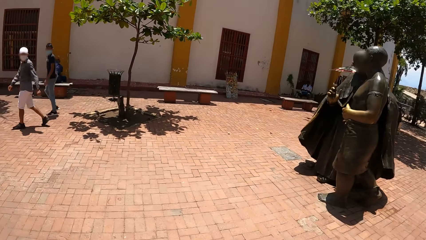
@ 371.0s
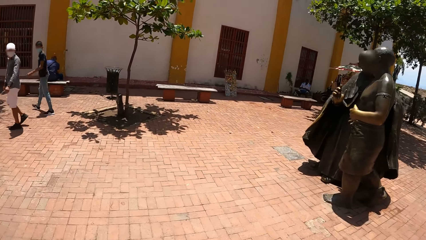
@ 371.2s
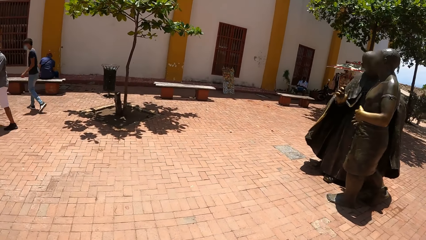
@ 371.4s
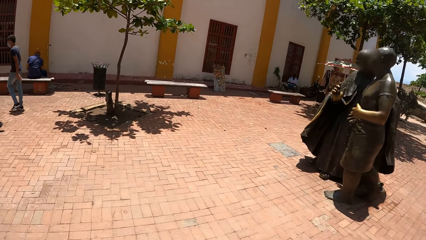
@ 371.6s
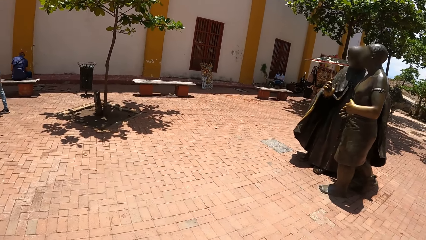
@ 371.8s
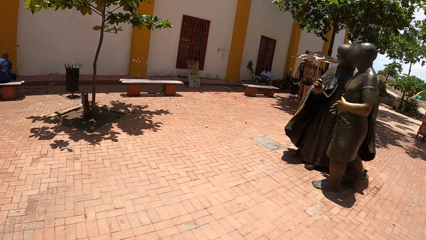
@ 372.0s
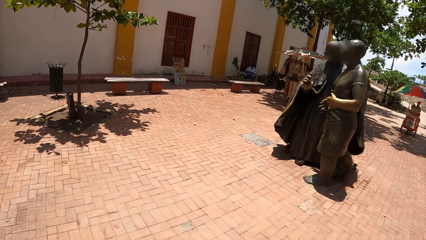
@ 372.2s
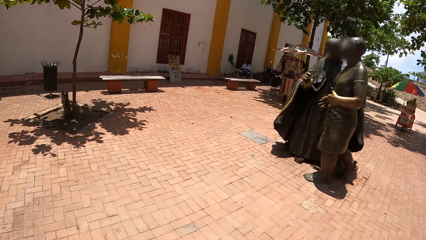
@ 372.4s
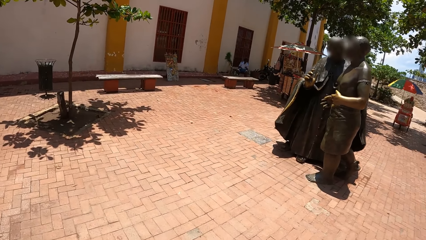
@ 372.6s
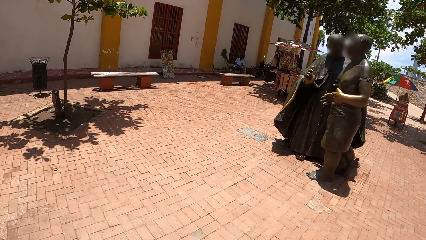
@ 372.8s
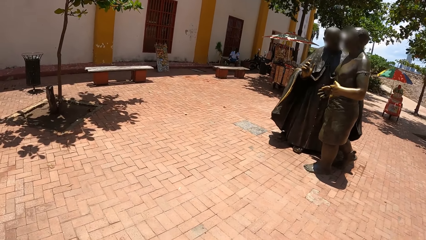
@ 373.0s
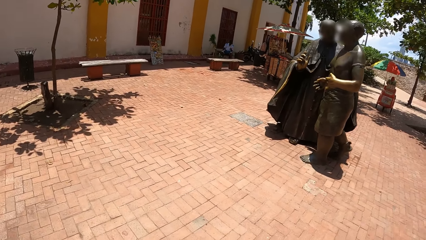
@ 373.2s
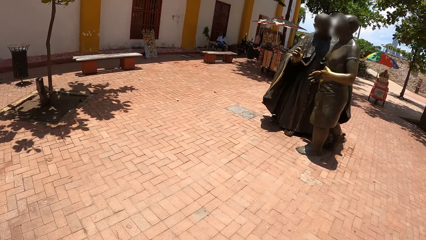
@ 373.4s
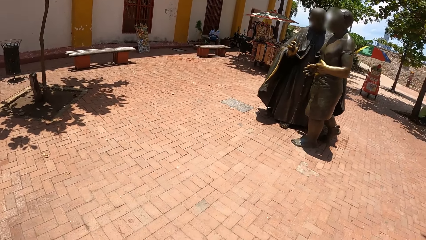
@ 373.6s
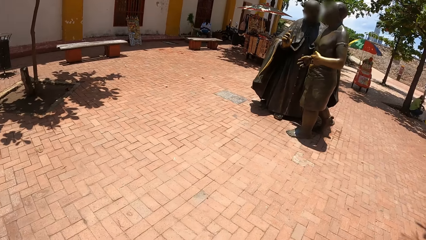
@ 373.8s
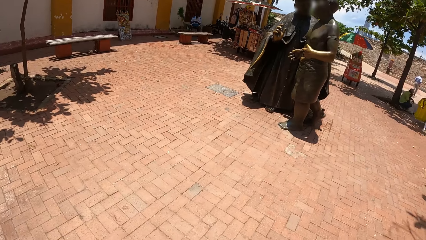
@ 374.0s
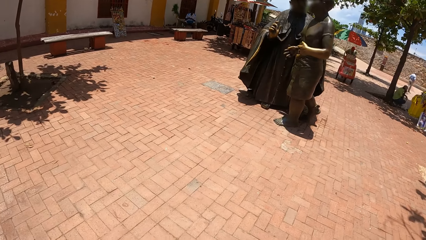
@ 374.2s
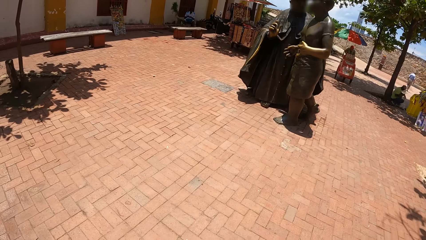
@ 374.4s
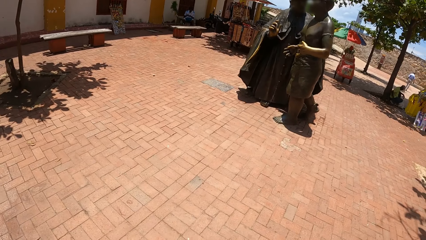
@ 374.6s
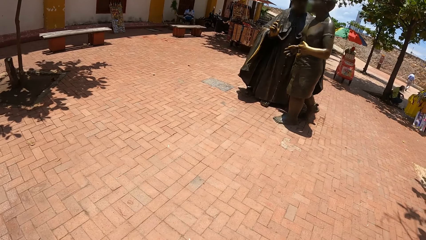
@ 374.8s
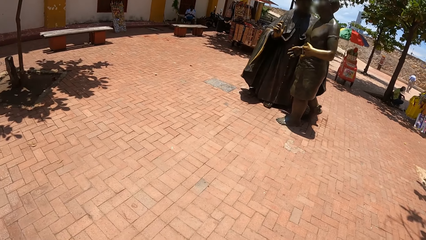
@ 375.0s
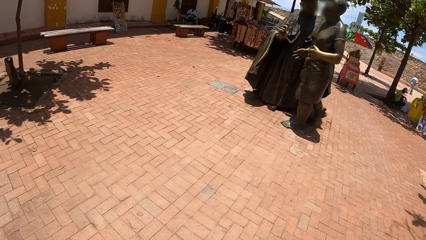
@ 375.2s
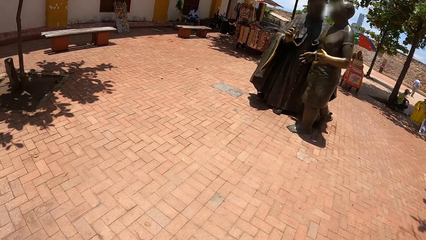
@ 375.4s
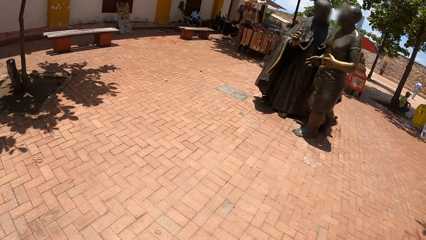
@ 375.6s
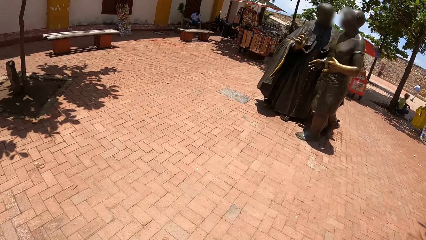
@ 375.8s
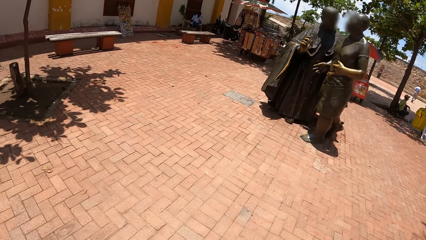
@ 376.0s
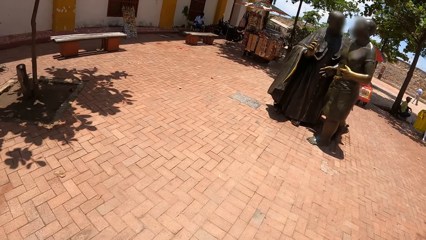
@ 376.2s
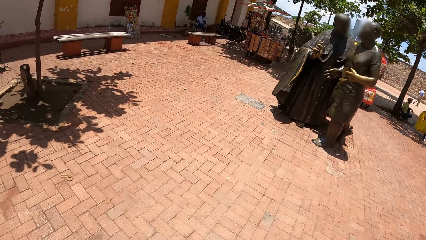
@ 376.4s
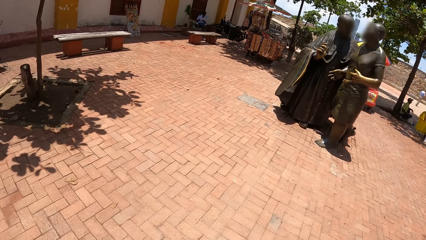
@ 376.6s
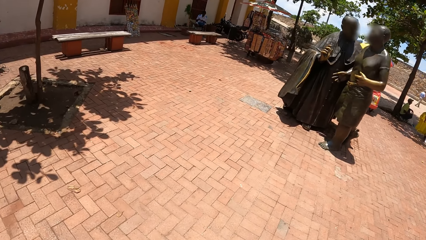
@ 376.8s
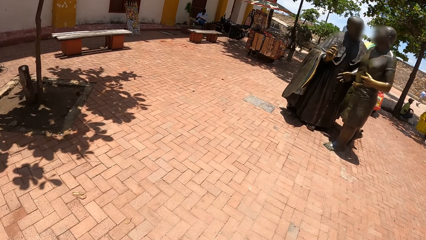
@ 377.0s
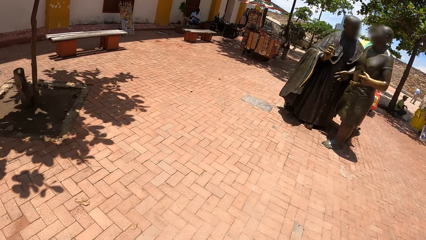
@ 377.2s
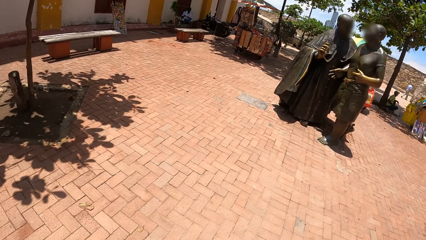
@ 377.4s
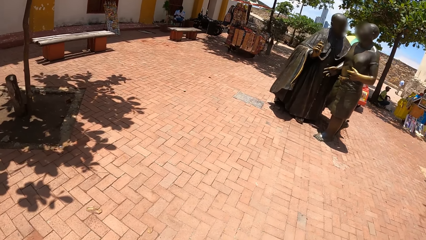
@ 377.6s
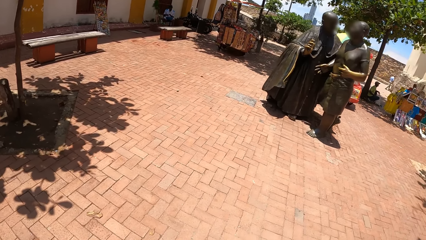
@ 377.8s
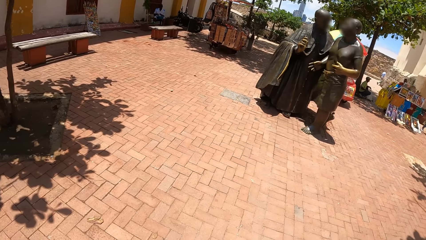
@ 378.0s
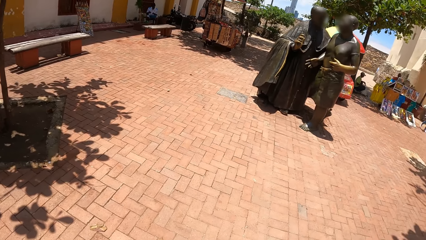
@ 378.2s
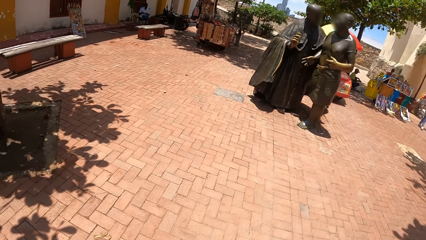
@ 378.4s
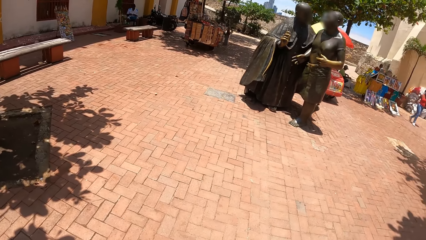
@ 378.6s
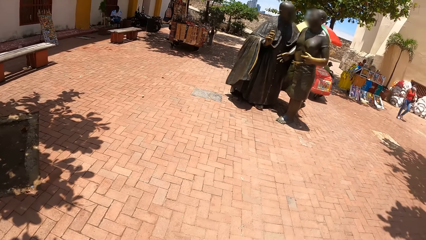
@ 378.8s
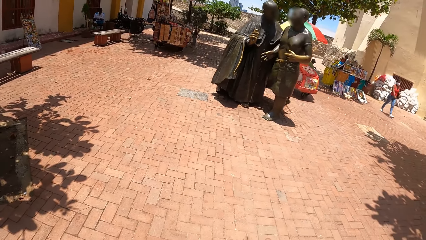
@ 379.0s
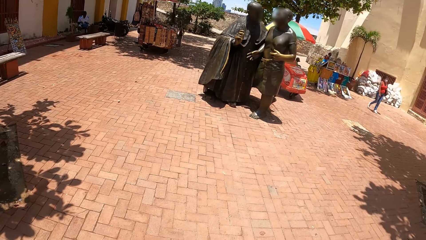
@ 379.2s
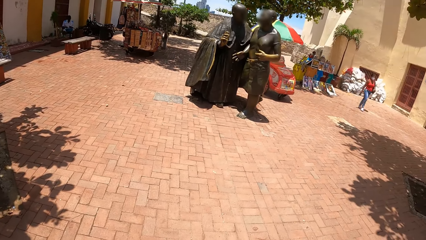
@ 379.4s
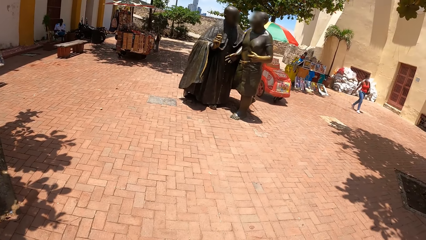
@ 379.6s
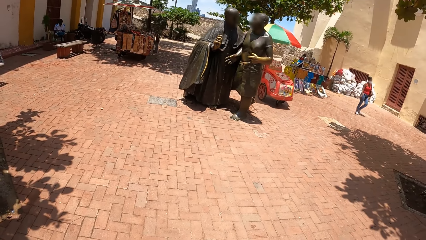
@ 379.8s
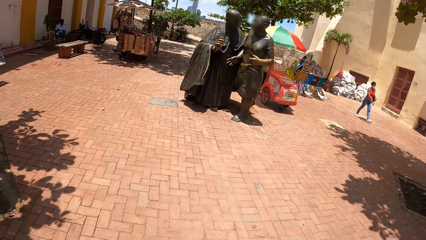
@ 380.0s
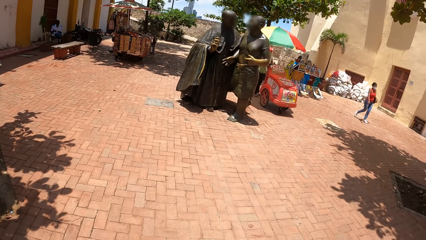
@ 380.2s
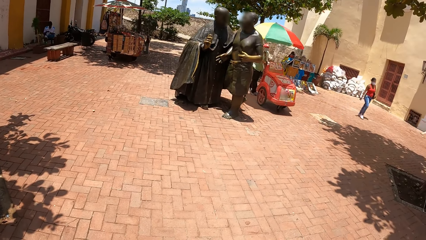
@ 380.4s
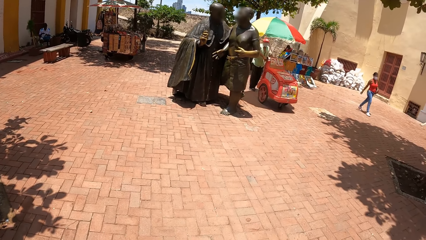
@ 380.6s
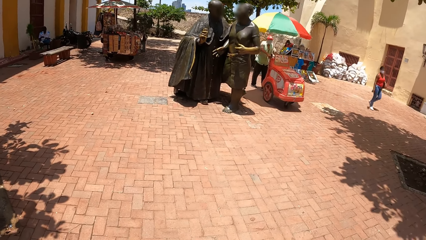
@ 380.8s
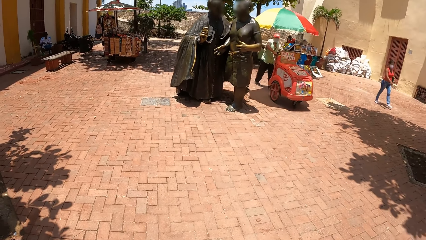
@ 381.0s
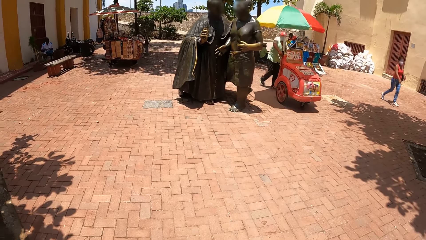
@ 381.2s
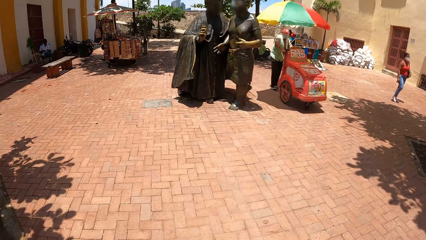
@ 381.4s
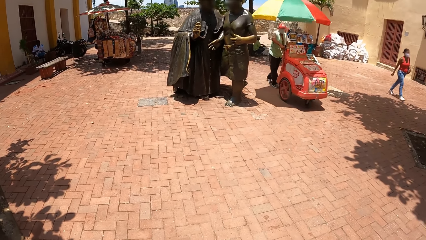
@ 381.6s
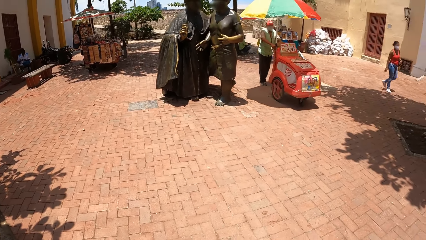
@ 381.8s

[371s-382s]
The camera wearer looks at the statues. They walk around the compound.

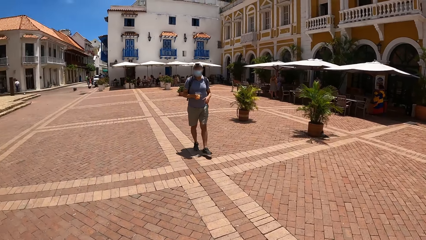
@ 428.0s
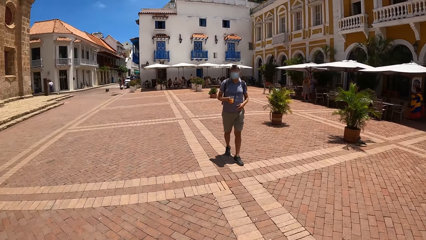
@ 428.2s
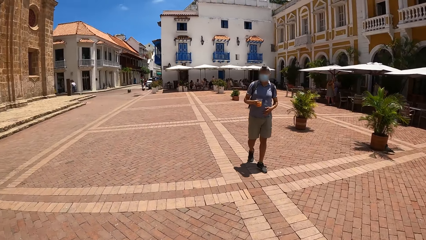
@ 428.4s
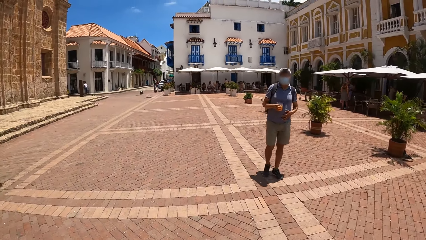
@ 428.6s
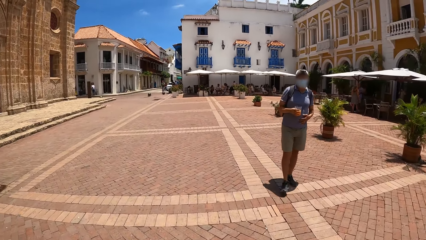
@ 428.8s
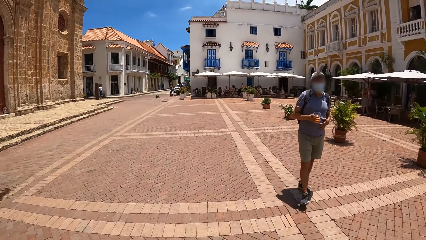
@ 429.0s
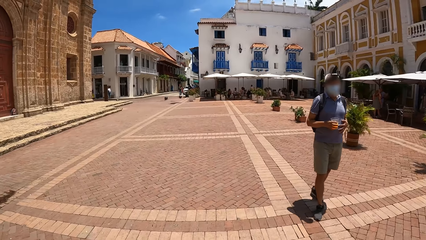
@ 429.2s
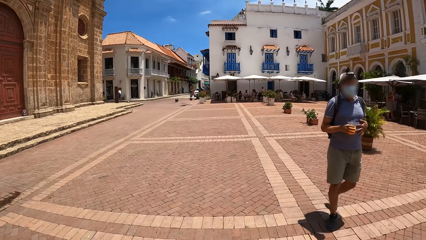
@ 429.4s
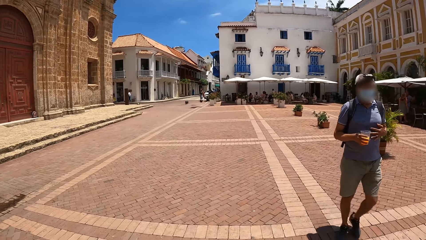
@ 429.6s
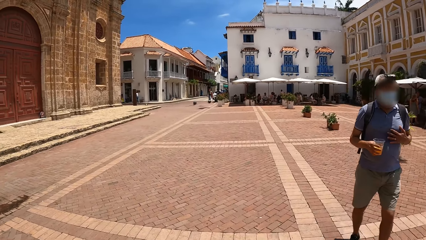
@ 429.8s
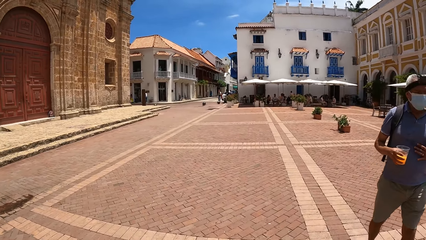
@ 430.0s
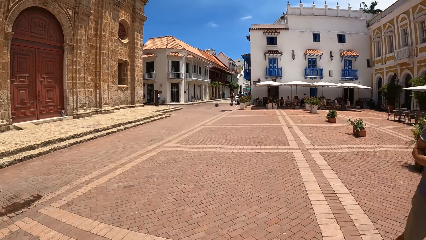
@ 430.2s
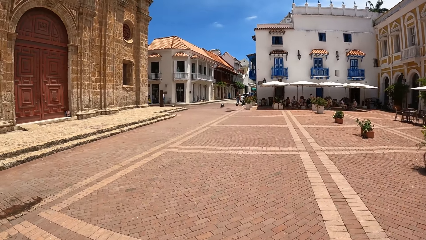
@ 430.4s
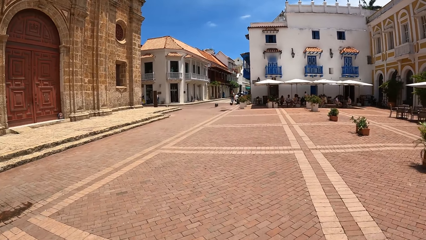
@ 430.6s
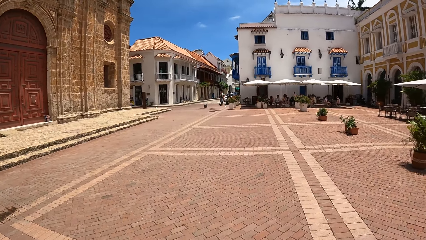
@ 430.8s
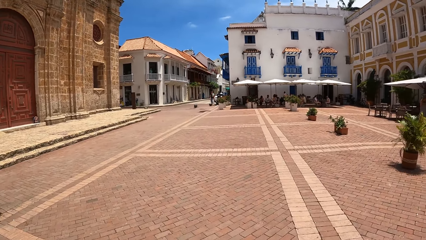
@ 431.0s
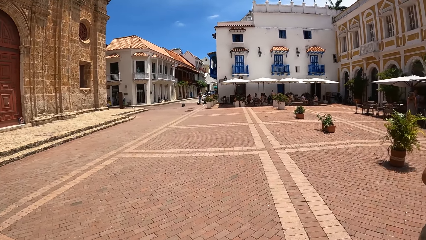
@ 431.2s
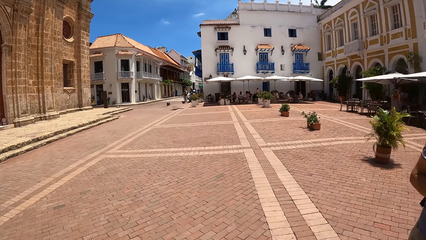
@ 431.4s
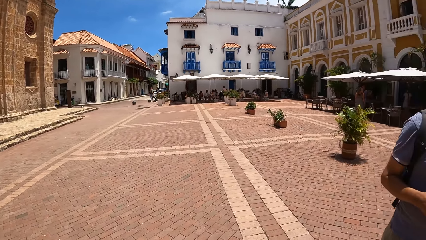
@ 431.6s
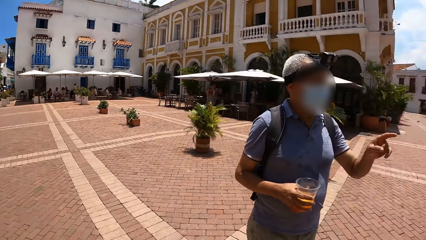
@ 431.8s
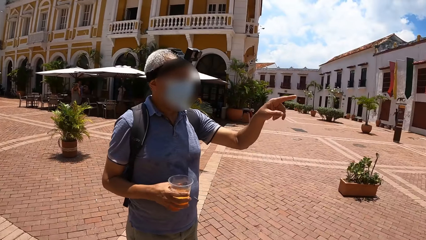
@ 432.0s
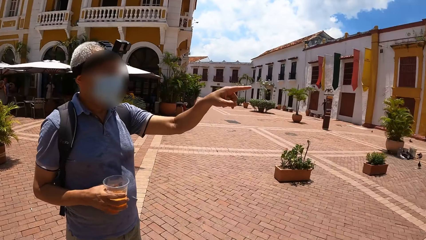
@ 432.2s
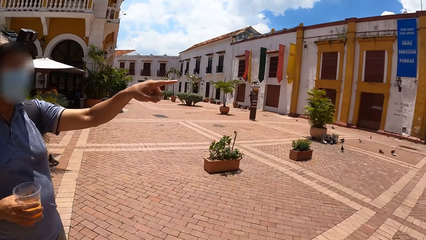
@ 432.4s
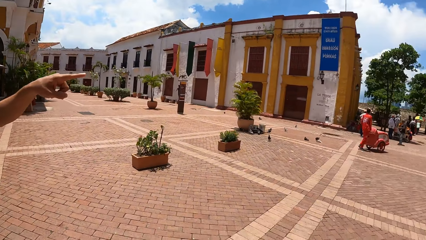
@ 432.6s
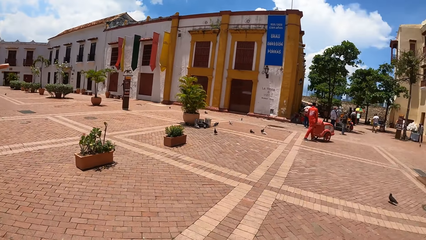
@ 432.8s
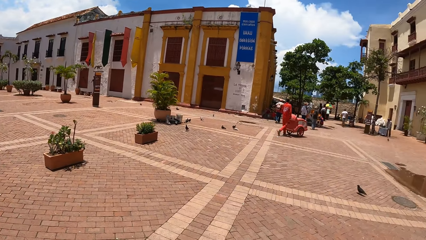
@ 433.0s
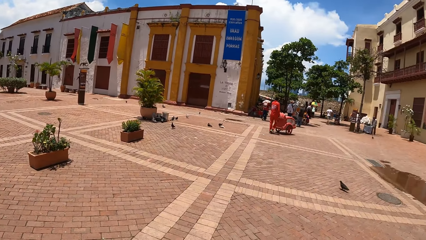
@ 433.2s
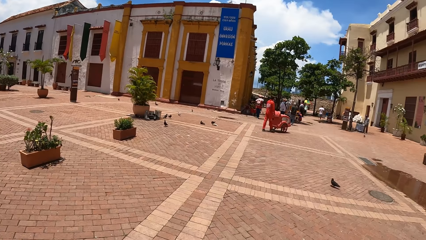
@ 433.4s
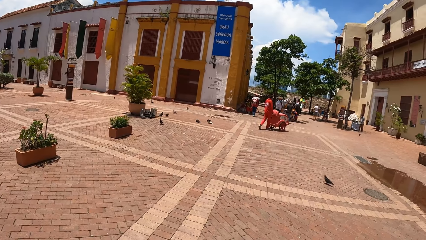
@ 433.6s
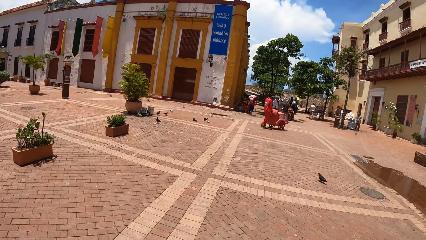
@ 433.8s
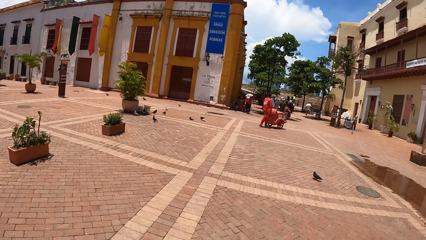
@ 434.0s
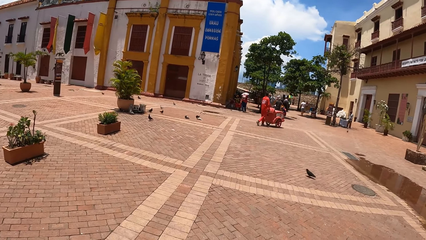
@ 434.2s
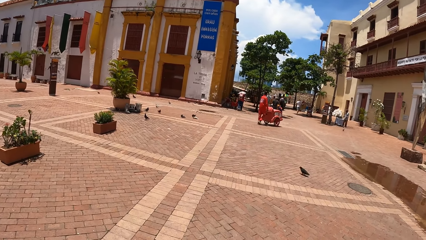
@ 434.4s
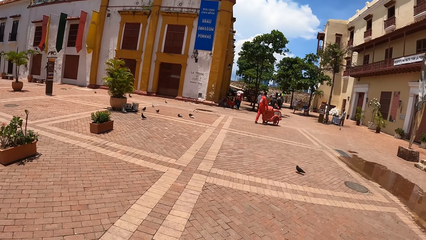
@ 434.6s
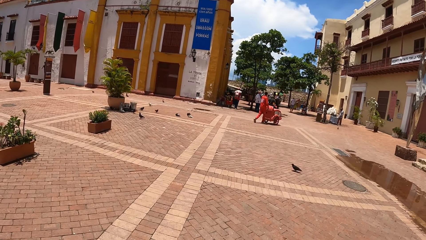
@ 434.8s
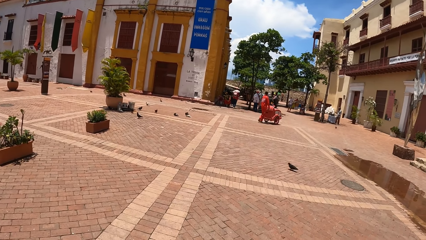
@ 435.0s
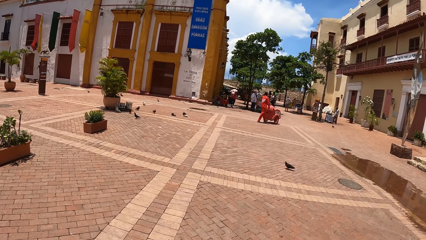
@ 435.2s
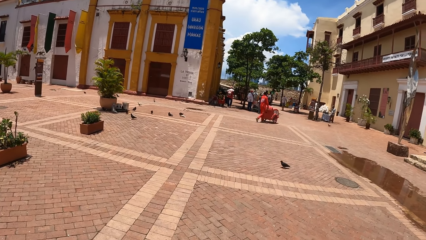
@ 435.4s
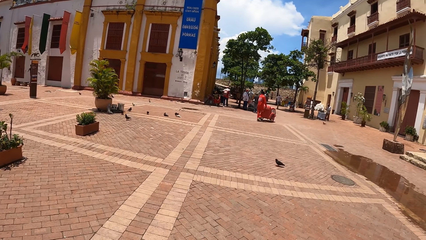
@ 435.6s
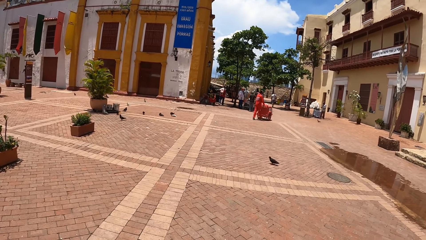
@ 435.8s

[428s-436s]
The camera wearer looks around the compound. They look at a man. They look around the compound.
